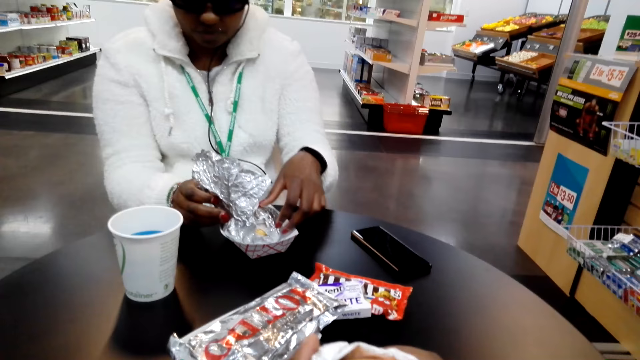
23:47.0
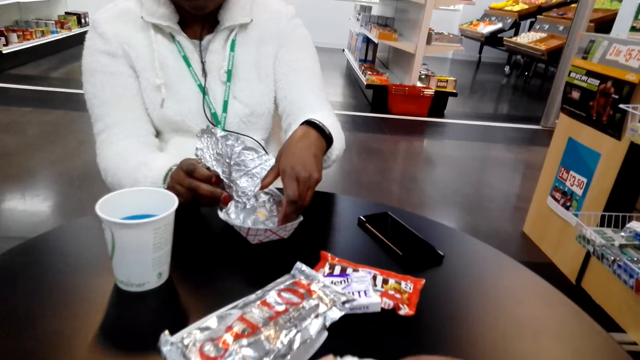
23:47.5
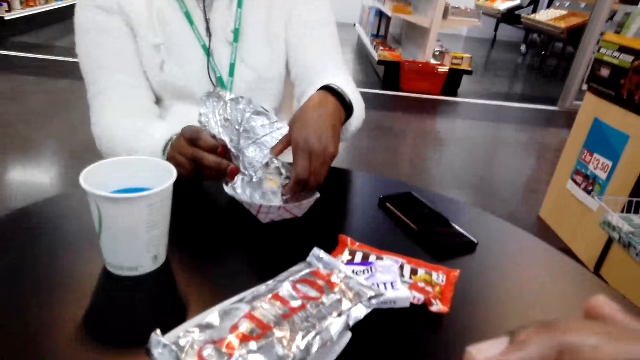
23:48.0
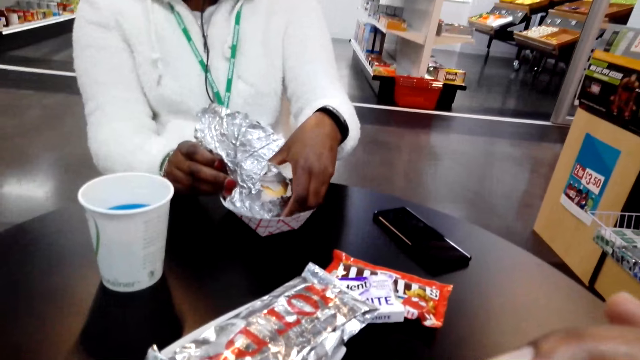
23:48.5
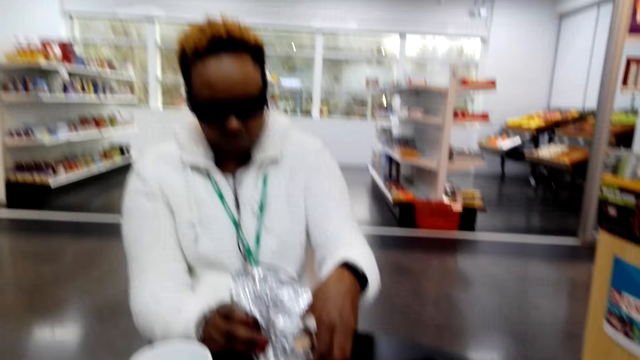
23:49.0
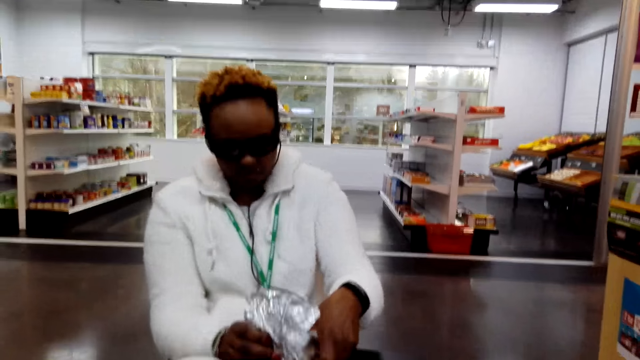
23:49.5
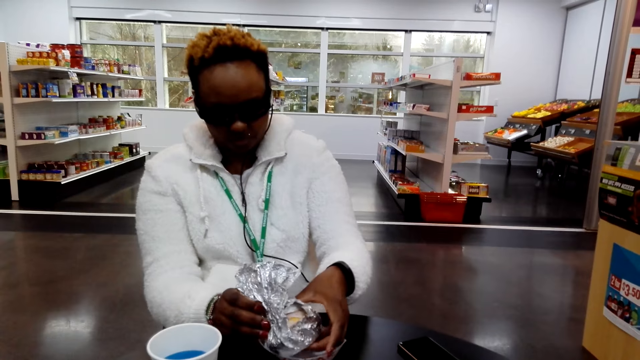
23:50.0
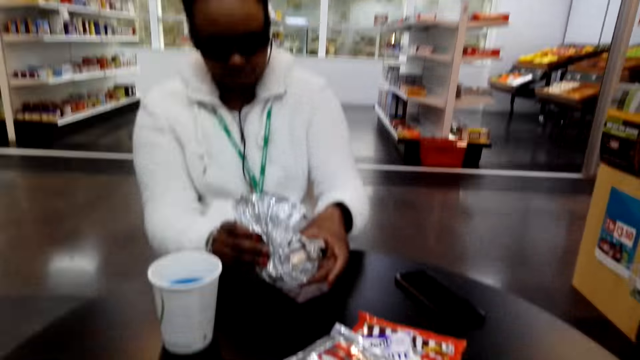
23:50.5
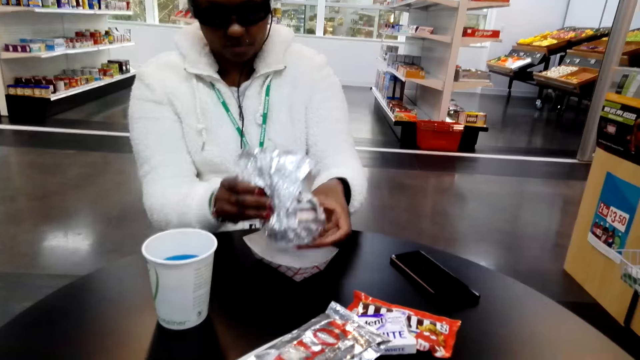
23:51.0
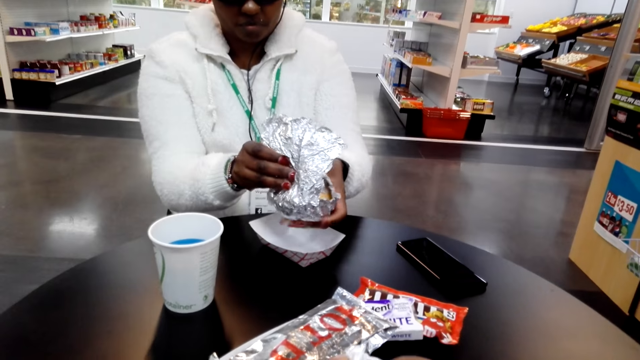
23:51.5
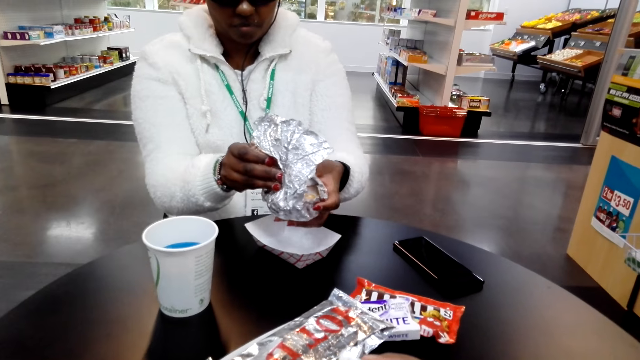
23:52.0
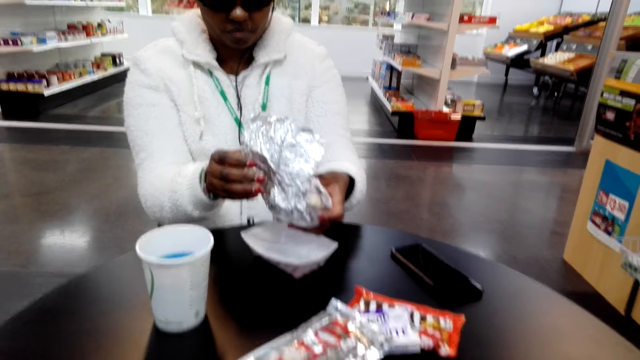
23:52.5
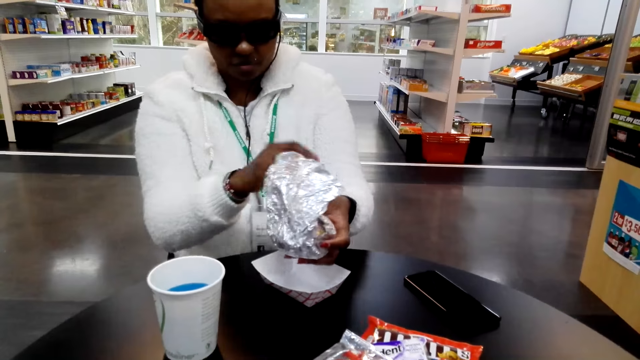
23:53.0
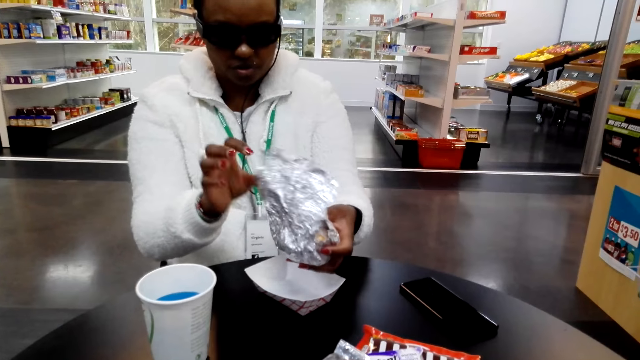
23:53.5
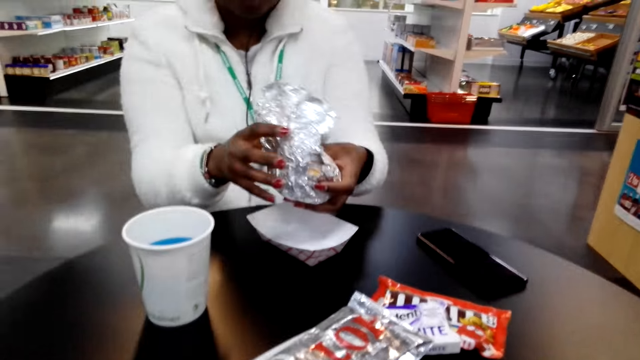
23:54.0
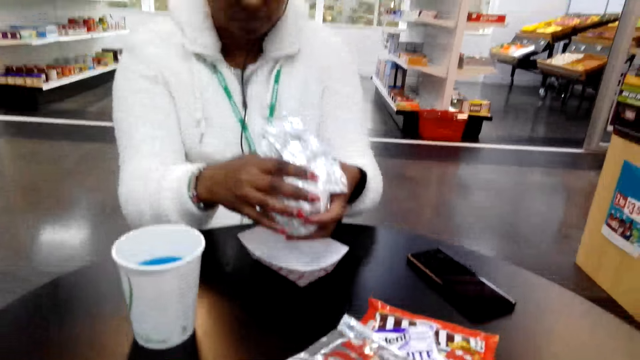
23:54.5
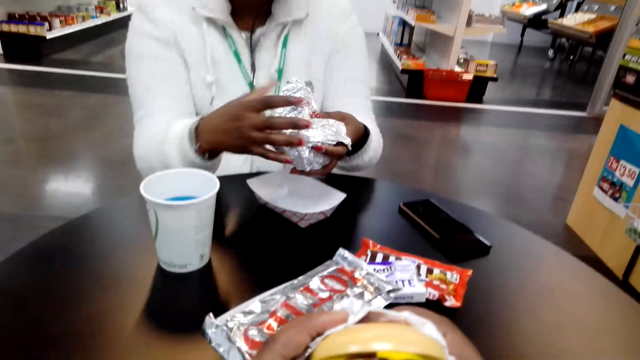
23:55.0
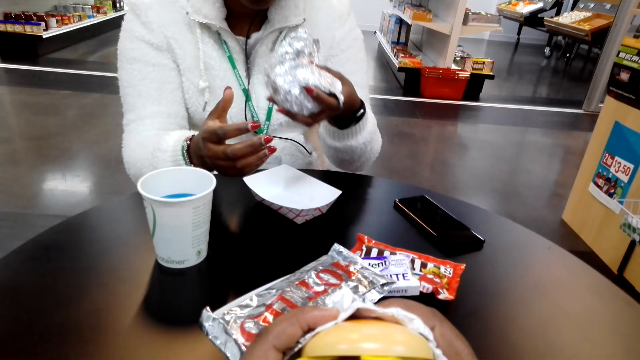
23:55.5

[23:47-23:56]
A woman unwraps the foil.

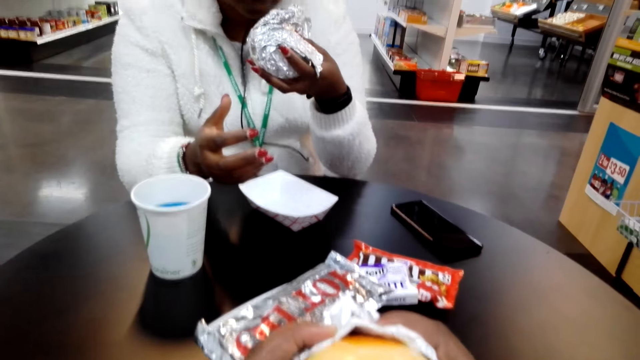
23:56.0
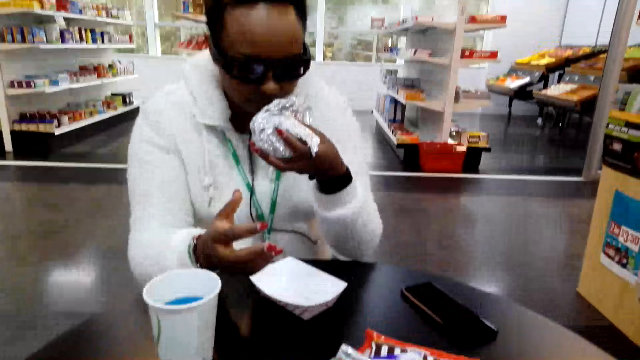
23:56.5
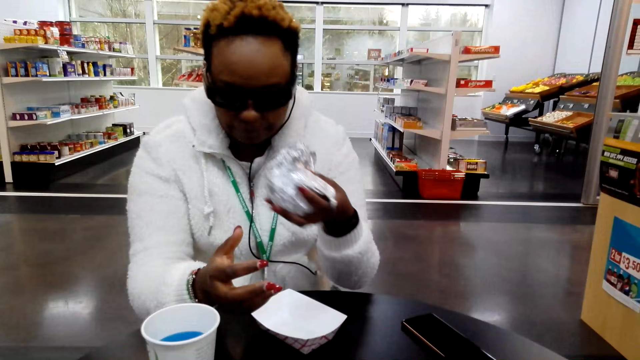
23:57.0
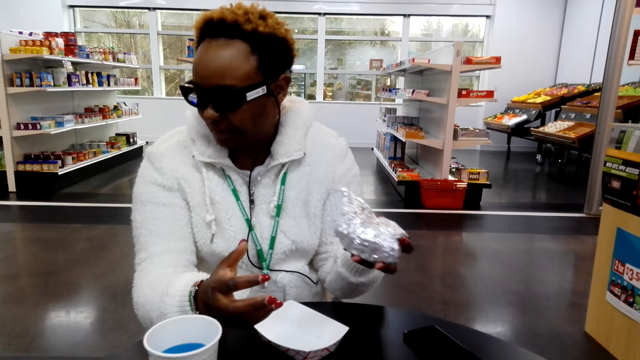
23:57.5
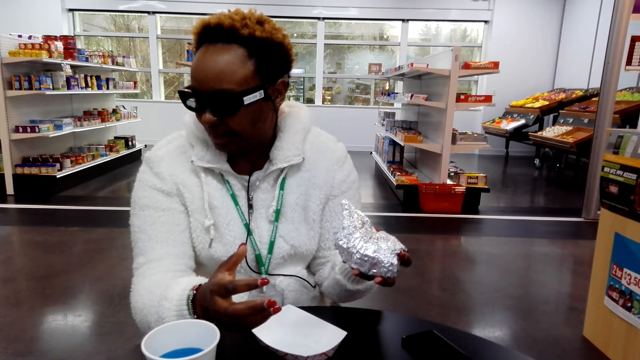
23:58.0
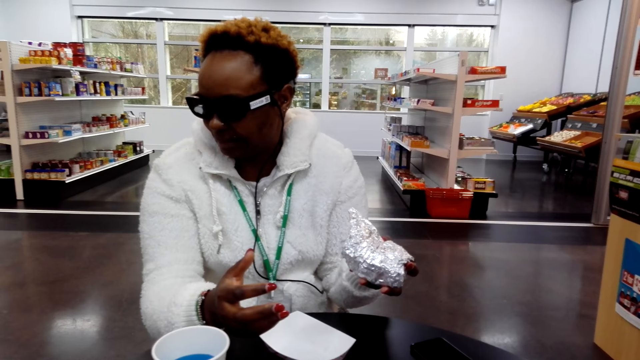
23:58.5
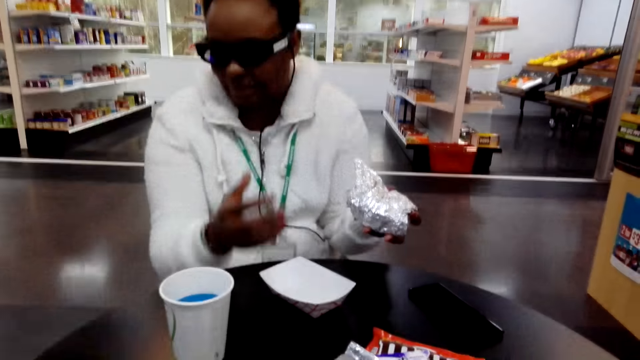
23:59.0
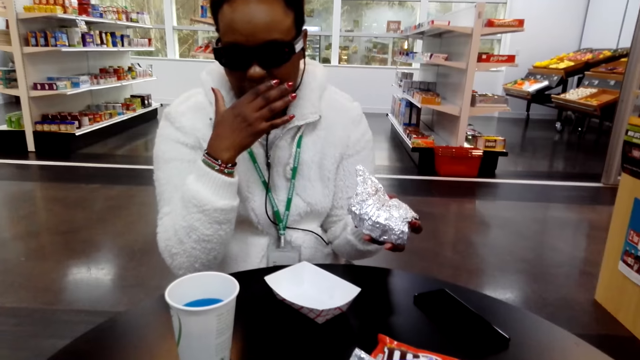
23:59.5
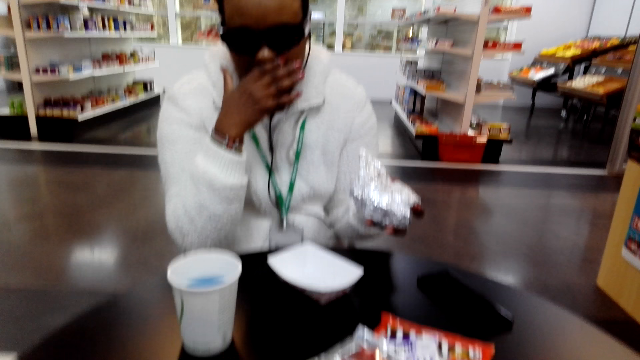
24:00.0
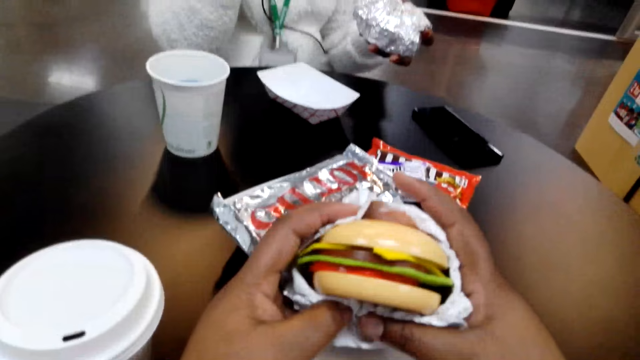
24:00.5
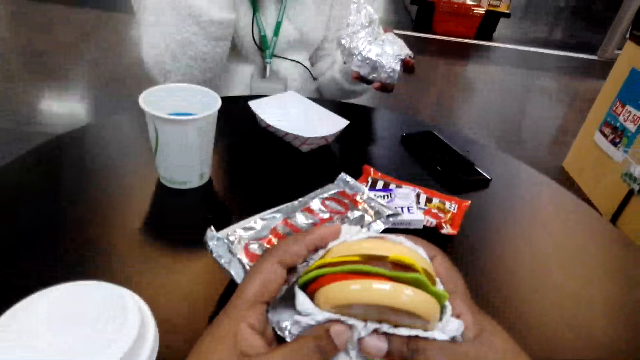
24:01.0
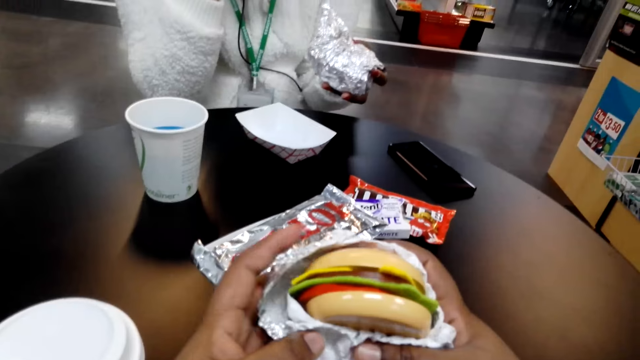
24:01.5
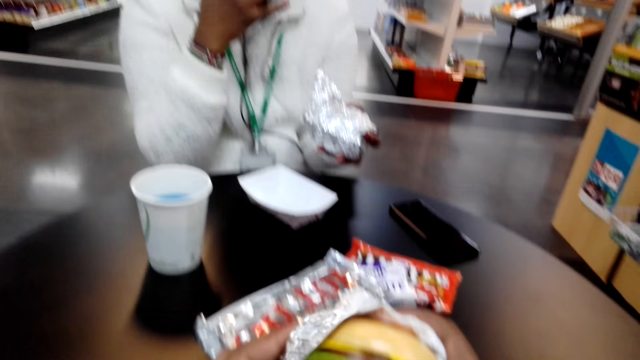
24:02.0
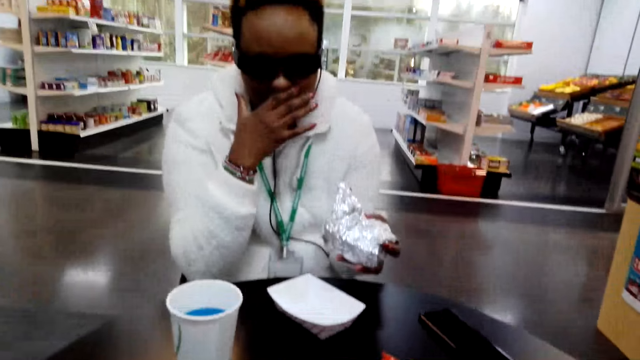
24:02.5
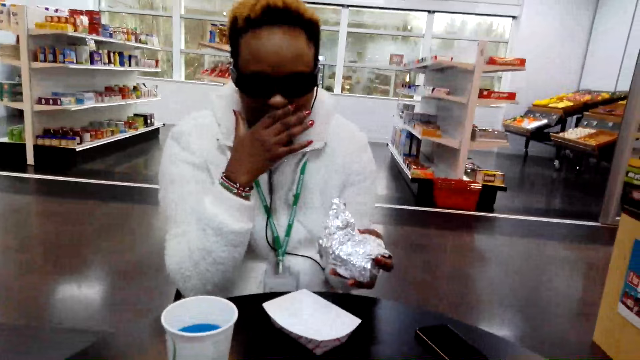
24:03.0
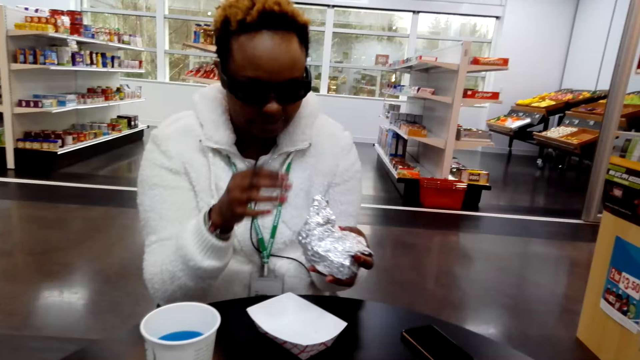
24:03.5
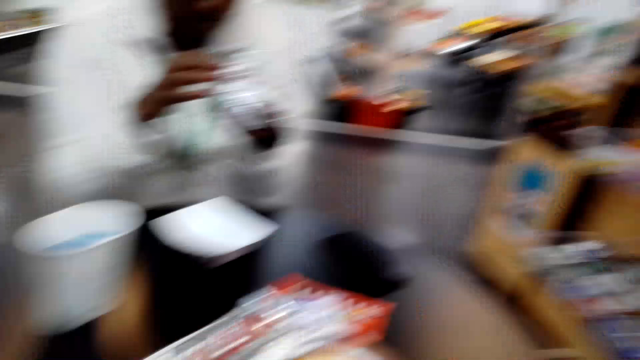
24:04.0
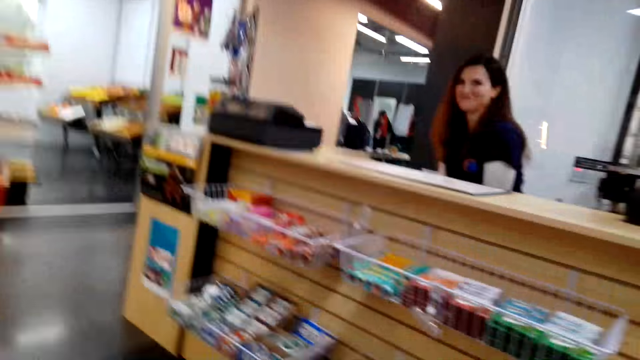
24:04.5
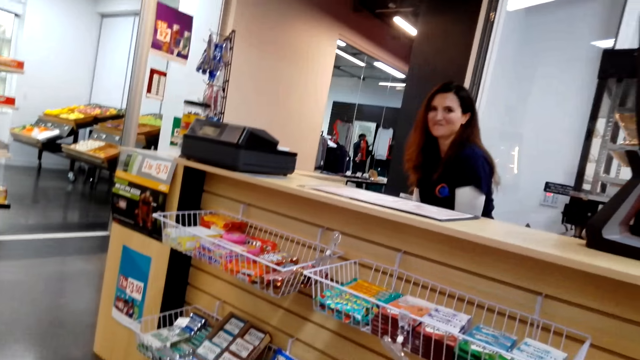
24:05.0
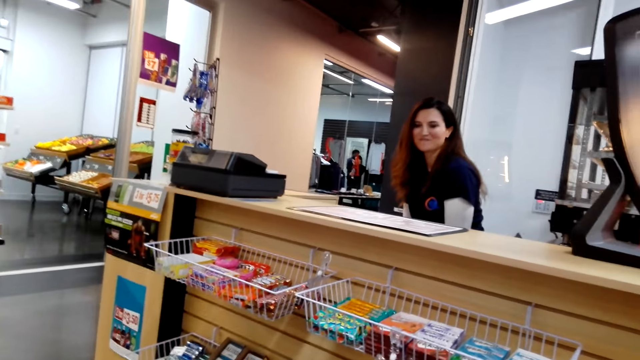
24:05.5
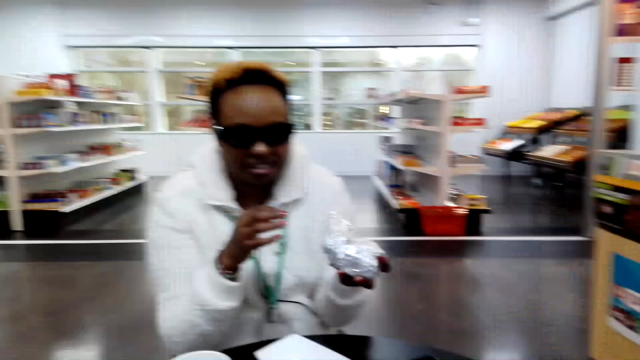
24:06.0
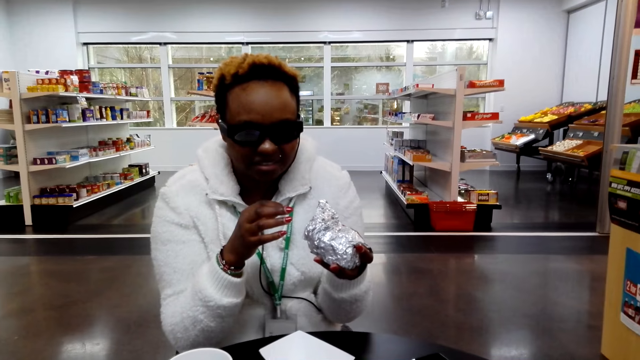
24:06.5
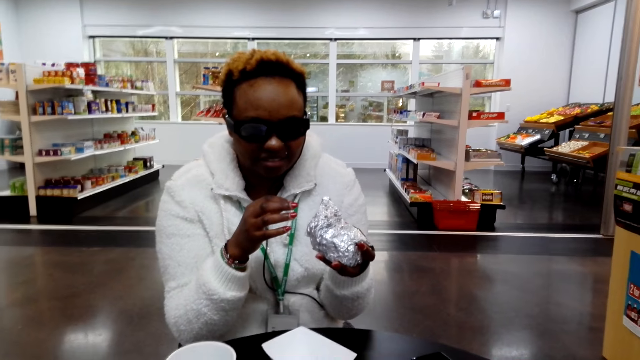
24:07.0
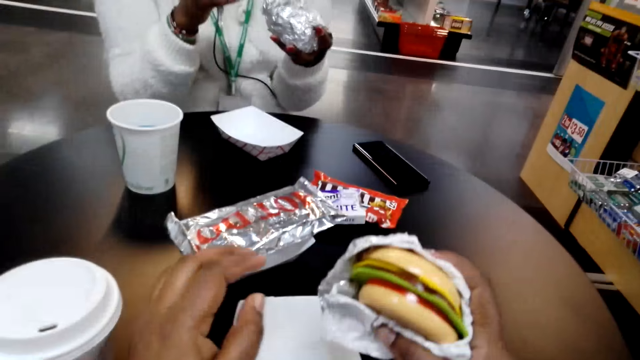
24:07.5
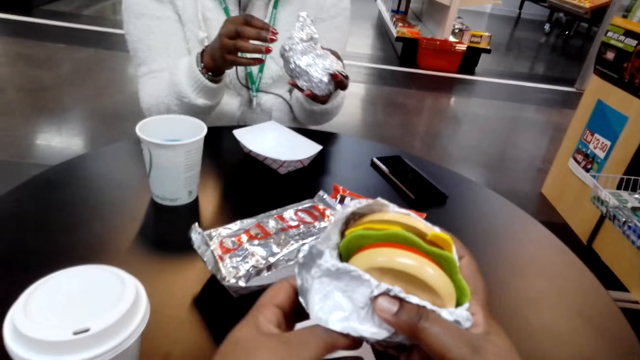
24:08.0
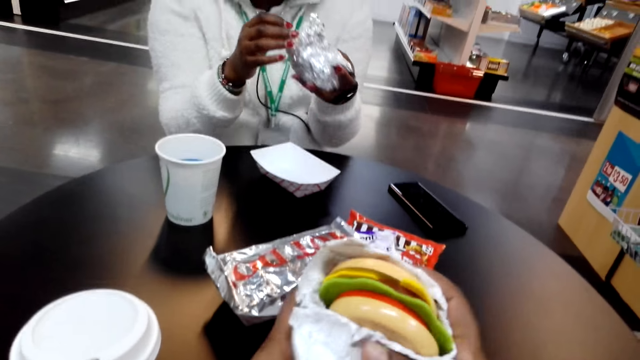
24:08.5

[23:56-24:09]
The woman smells the burger. She touches the nose. The camera wearer holds the burger. They look around.
